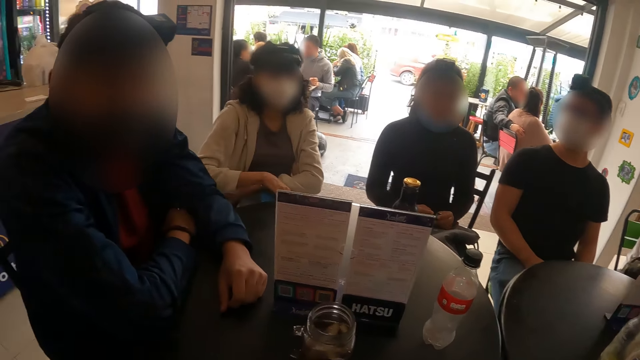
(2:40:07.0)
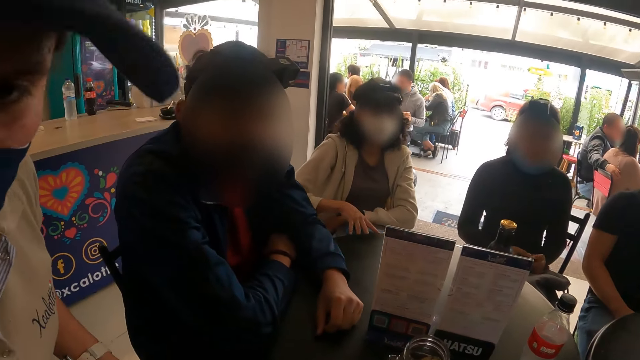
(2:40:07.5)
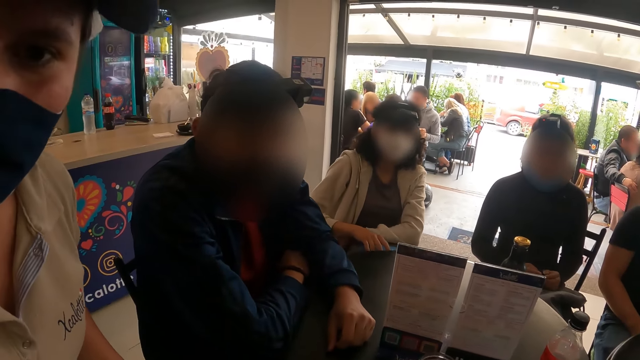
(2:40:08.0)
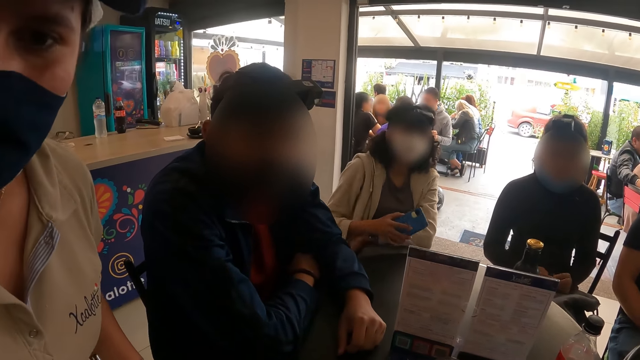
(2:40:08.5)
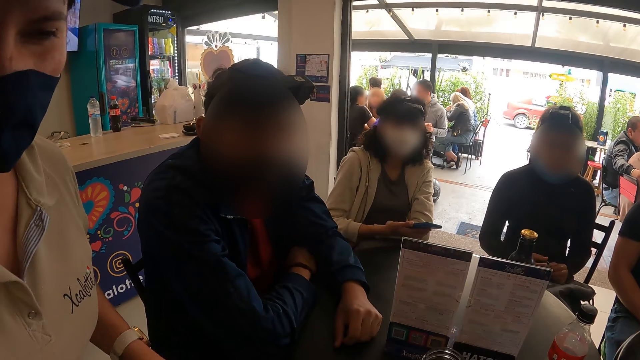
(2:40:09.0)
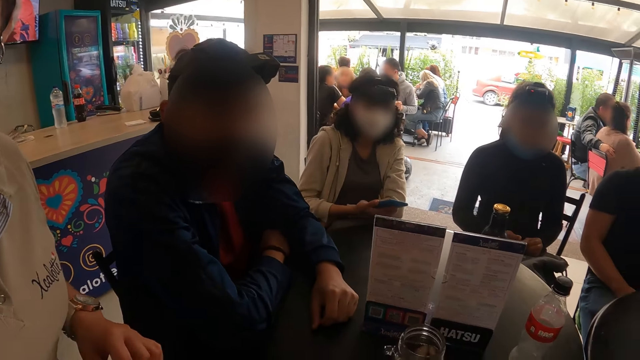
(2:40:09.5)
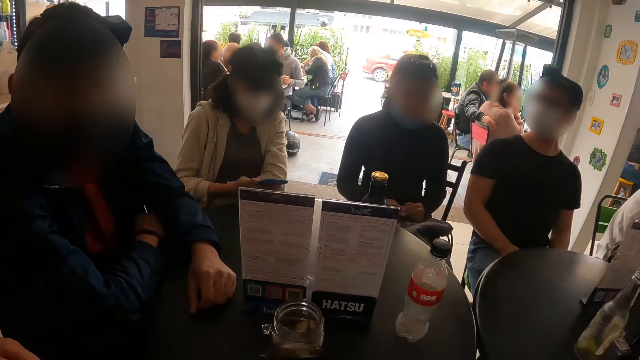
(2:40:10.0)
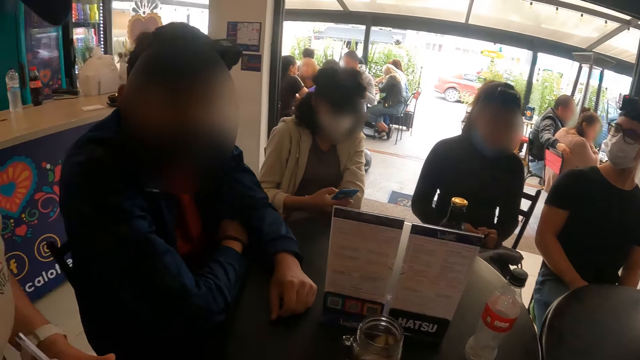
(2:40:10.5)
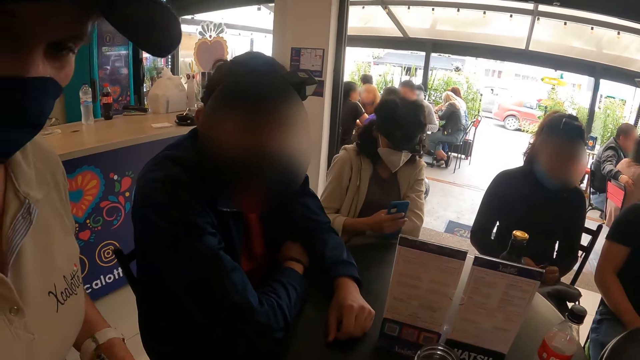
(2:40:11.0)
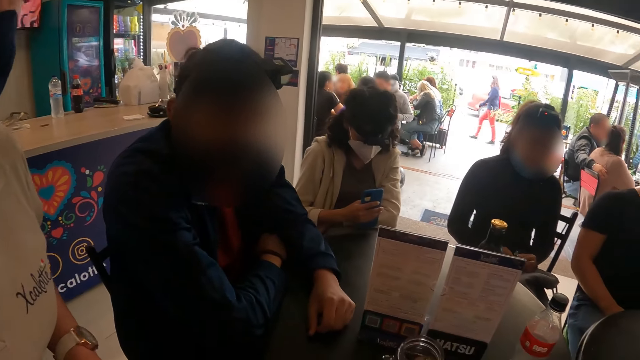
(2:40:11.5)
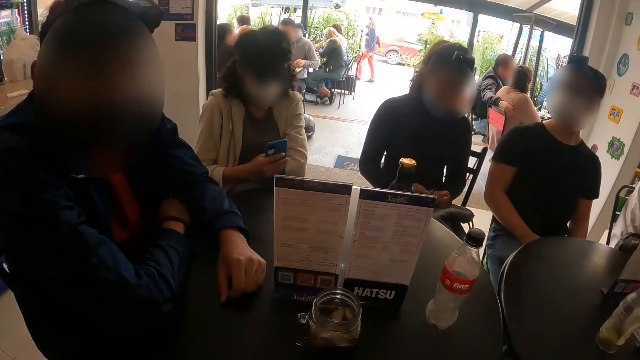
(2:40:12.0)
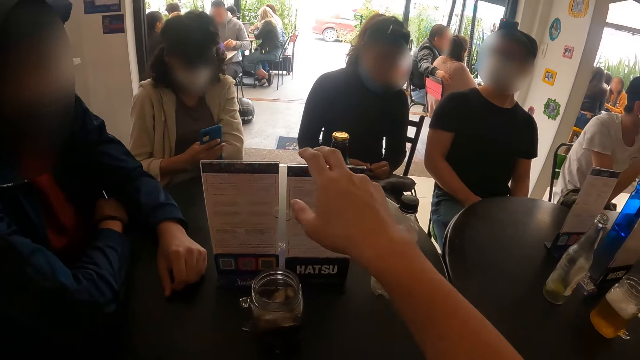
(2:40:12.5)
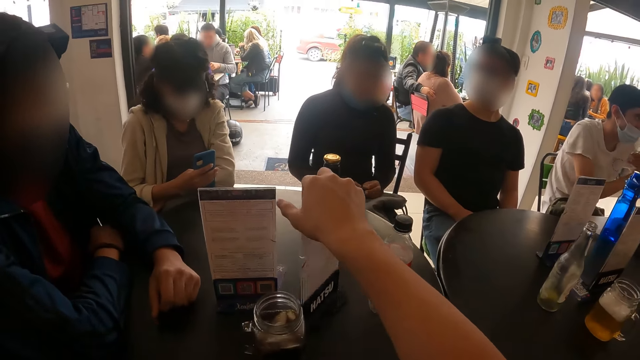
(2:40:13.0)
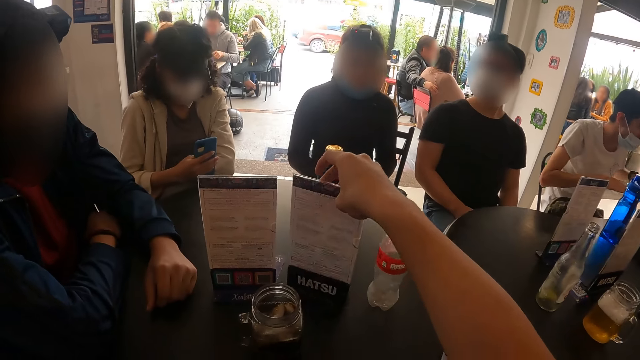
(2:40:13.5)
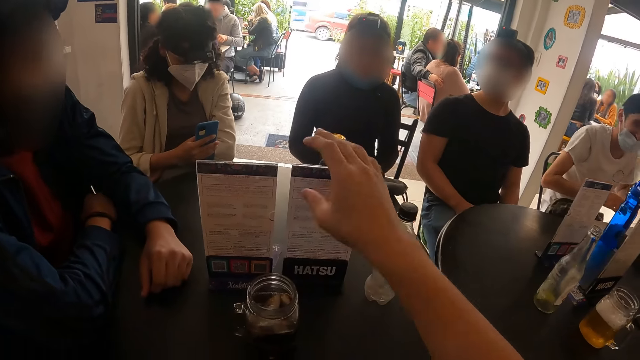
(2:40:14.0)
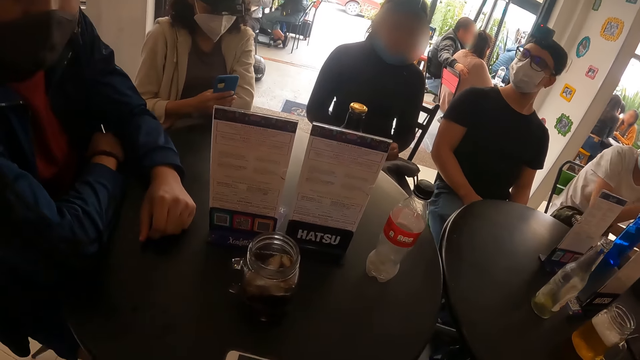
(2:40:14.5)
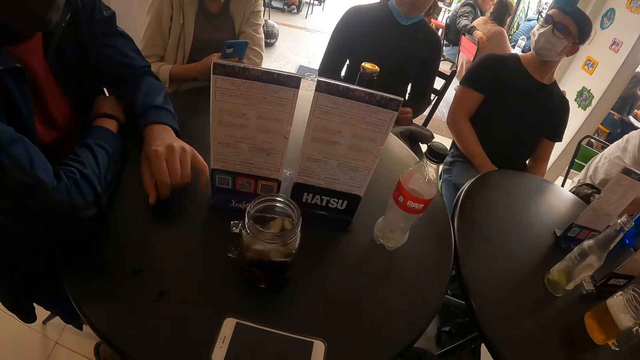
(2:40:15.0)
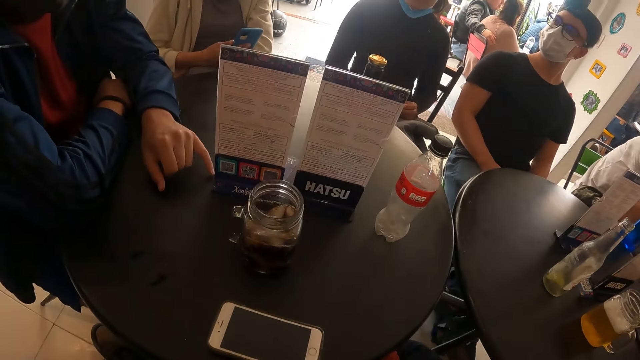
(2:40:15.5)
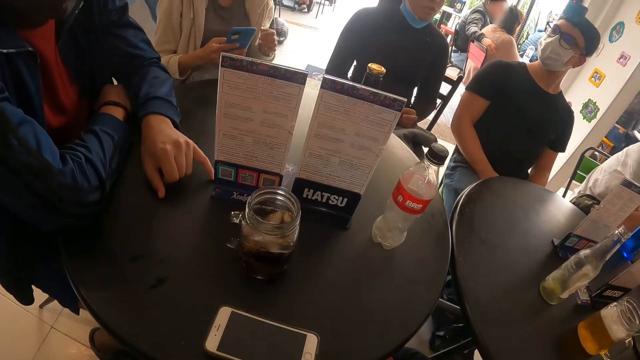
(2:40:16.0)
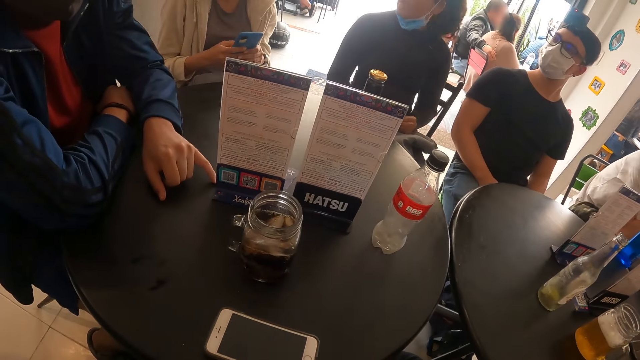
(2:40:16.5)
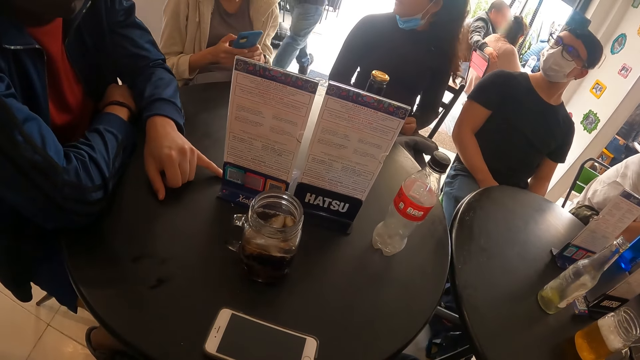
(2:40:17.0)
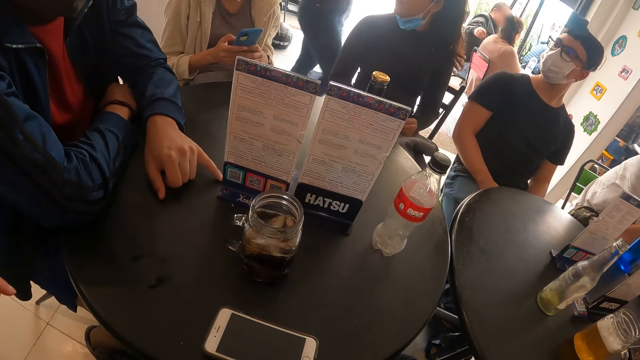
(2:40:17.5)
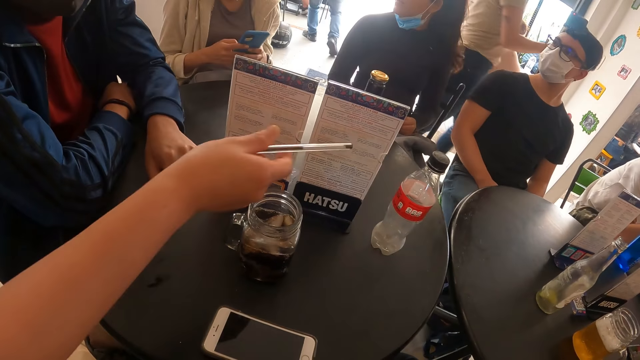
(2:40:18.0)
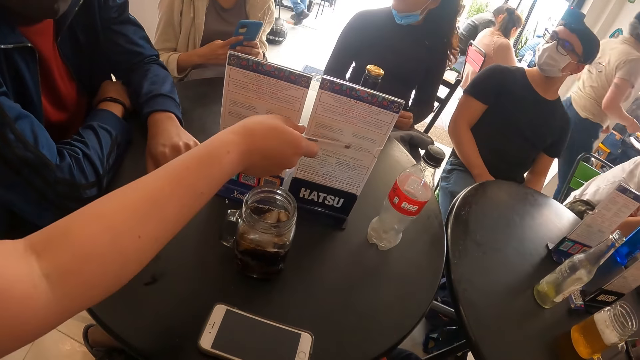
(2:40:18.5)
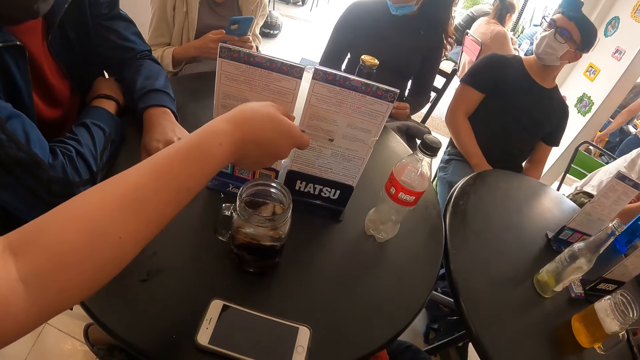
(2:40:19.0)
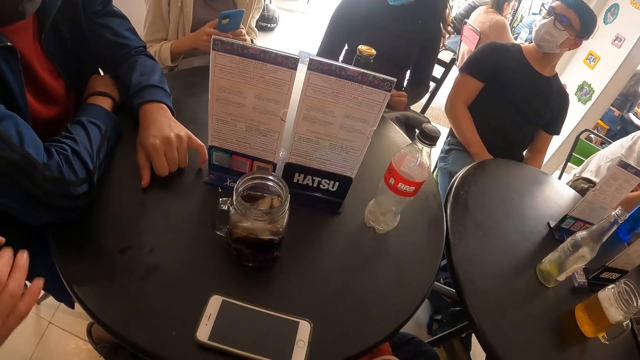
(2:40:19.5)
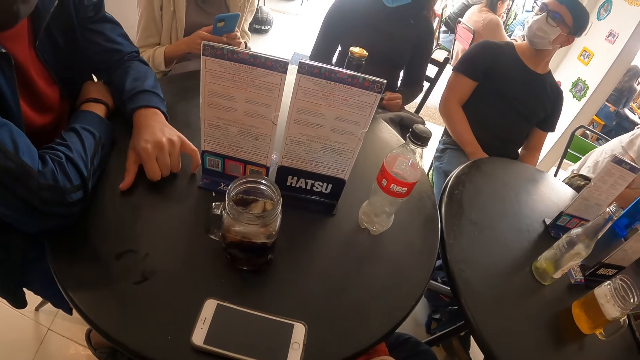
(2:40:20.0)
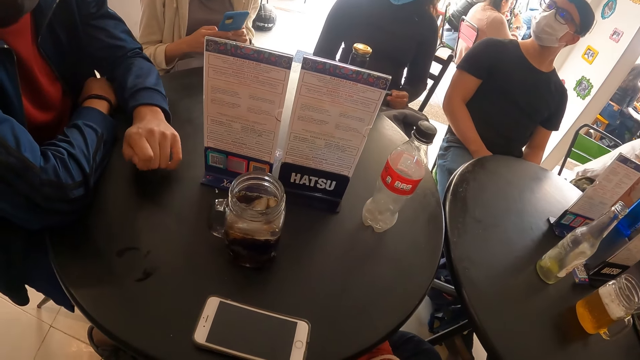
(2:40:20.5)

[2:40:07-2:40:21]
A woman picks a phone from the table with her right hand. The camera wearer looks at a waitress. He turns the menu list in the table with his right hand. The woman operates the phone in her right hand with both hands. A man moves the menu list on the table with his left hand. The waitress touches the menu list in the table with the pen in her right hand and points at the menu with the pen.

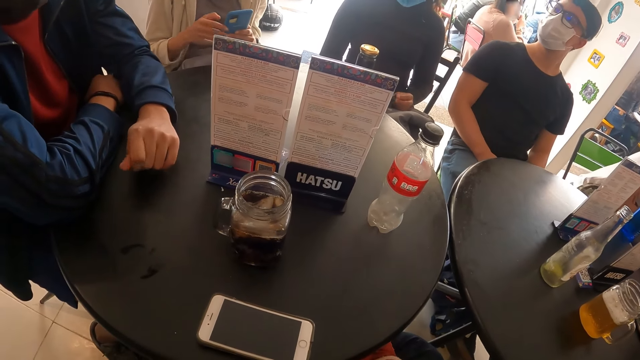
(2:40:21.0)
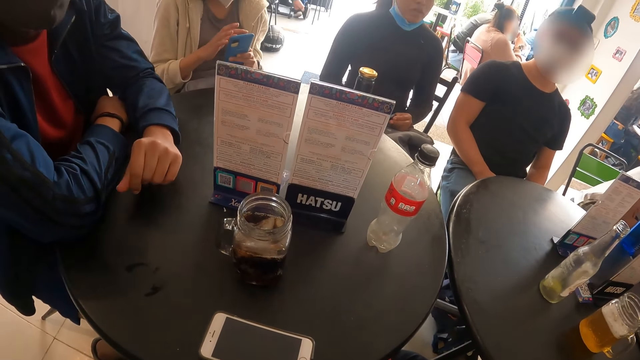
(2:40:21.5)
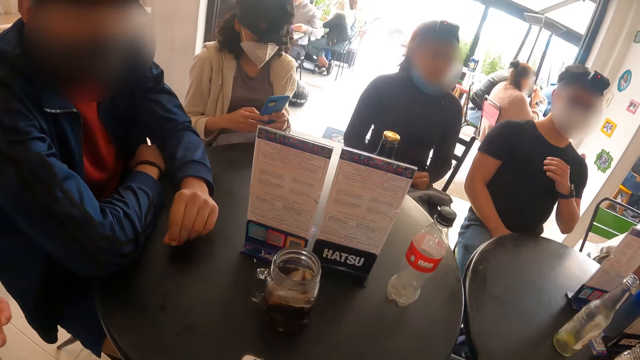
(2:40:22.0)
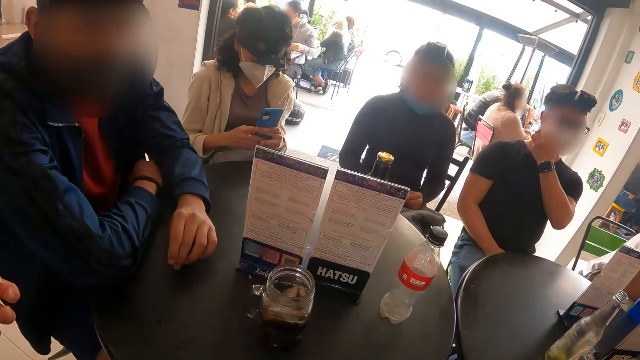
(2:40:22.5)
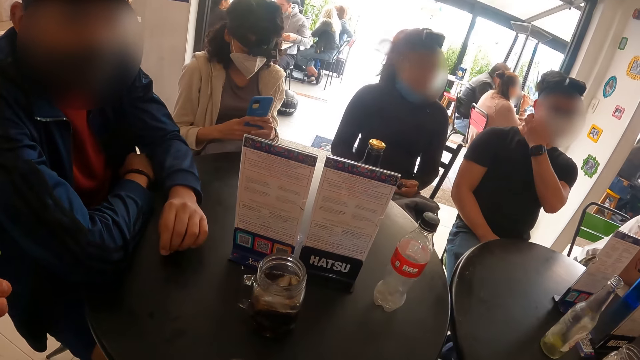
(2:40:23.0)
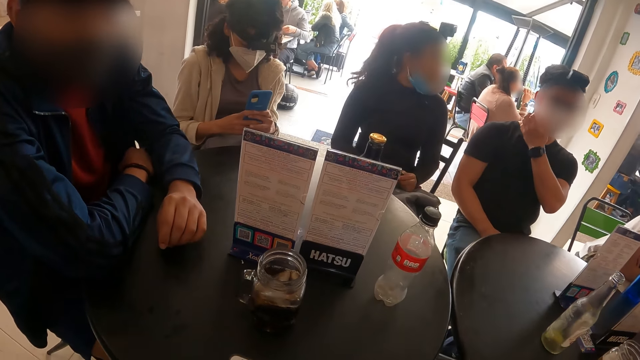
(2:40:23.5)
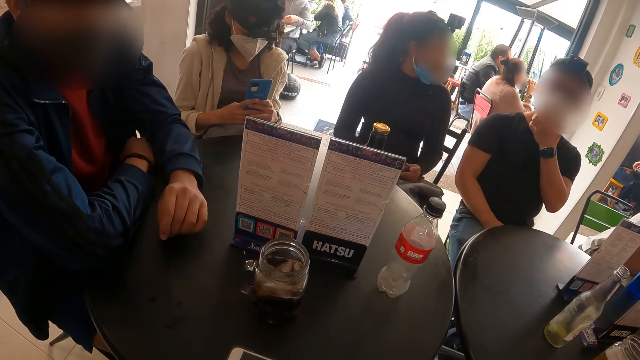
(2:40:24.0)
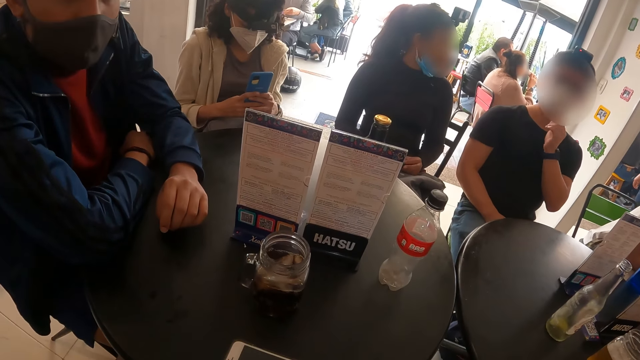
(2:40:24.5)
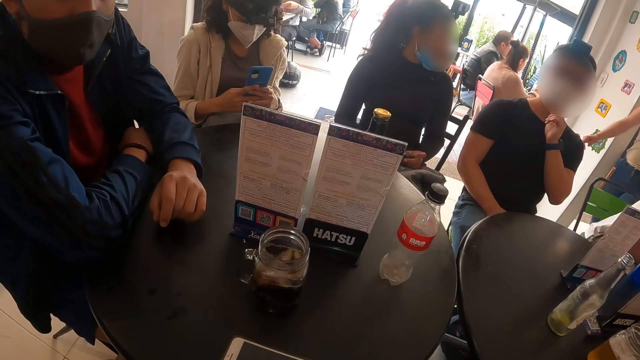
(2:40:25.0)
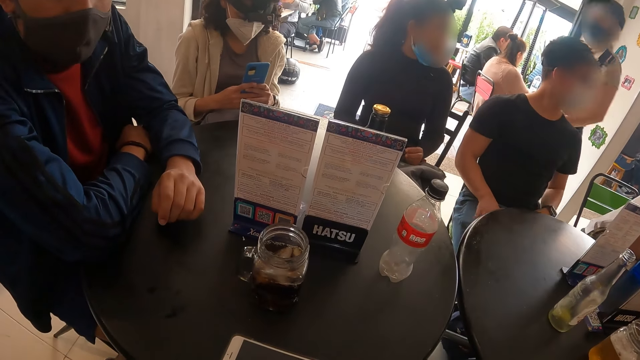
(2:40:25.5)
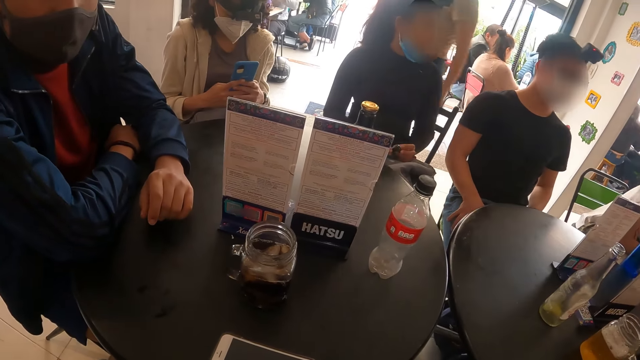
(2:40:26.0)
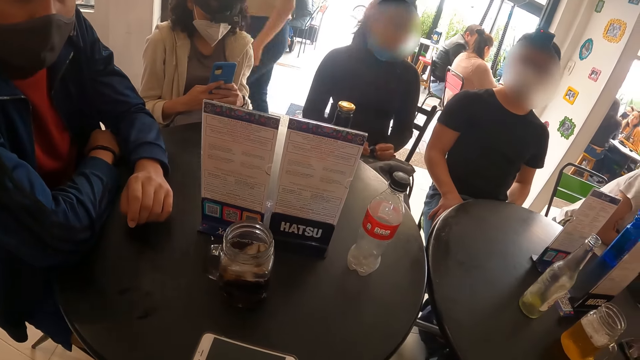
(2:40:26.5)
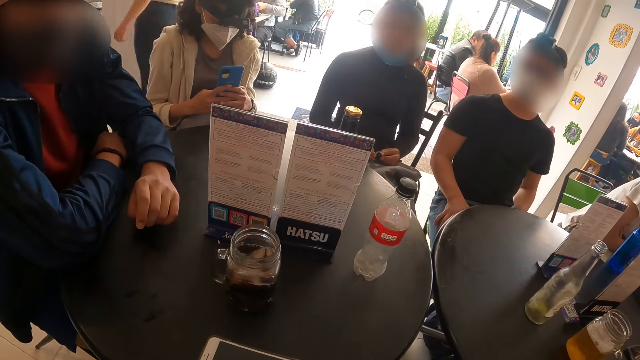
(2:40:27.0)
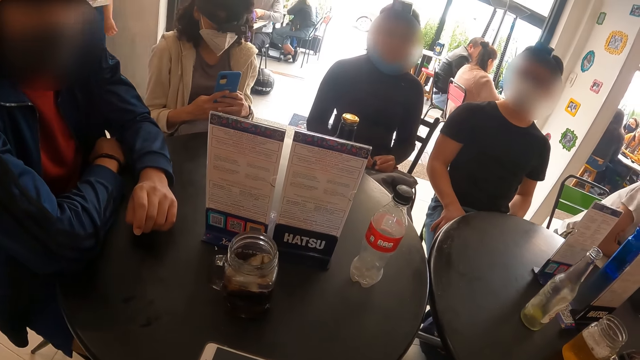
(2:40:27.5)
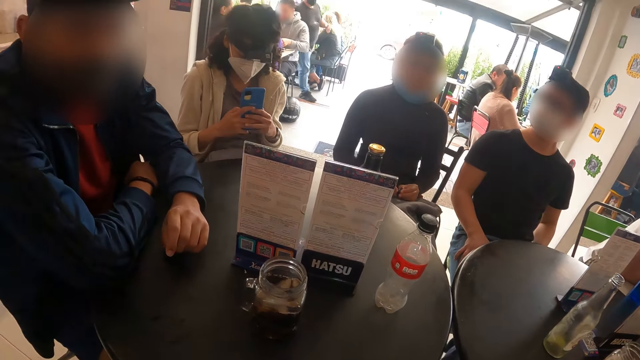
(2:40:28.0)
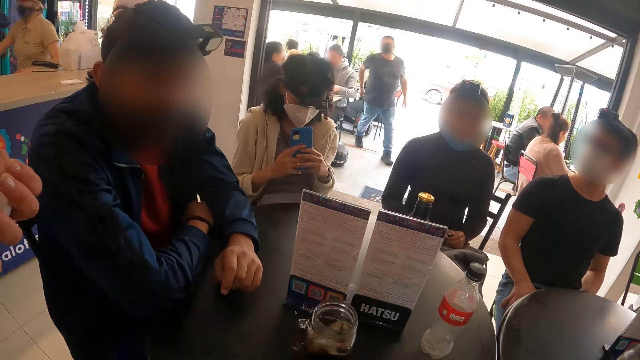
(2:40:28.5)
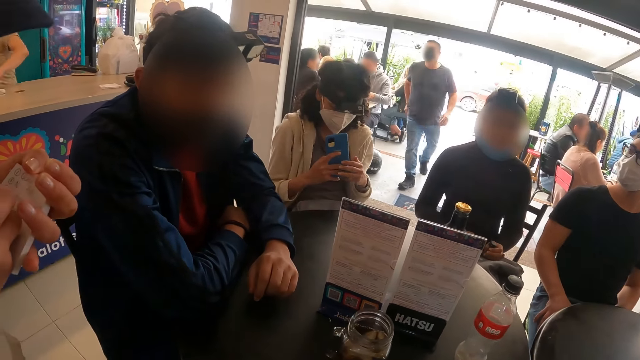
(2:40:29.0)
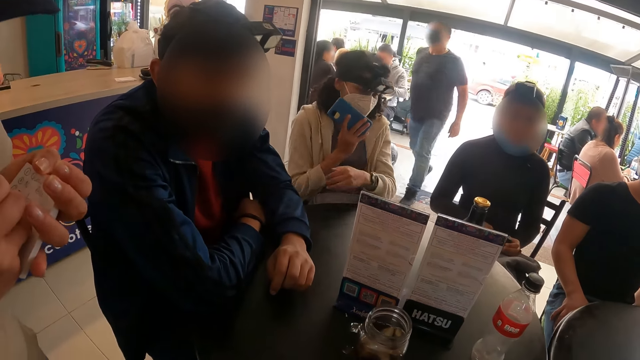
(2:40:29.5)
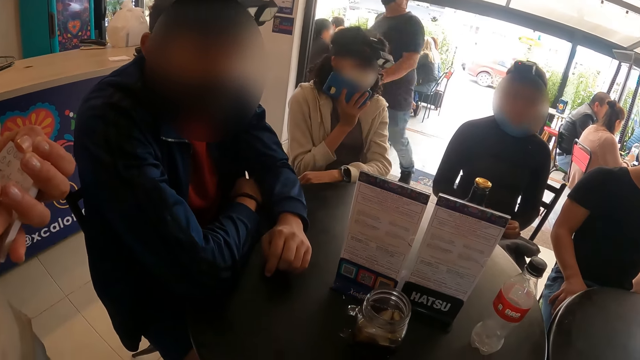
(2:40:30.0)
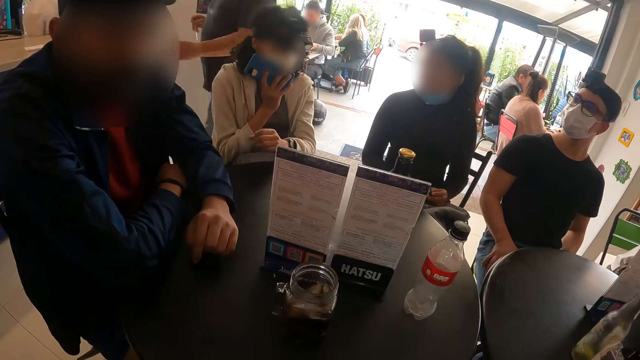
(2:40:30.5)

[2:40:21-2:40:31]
A man adjusts the face mask on his face with his left hand. A waitress writes on the notebook with a pen.
